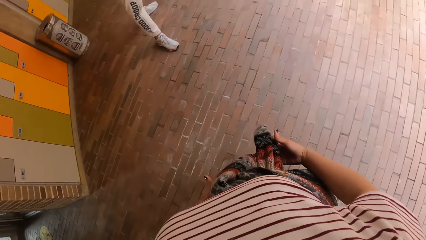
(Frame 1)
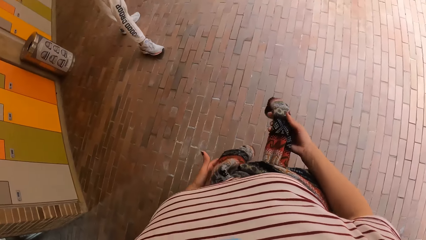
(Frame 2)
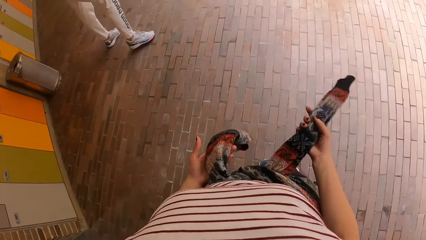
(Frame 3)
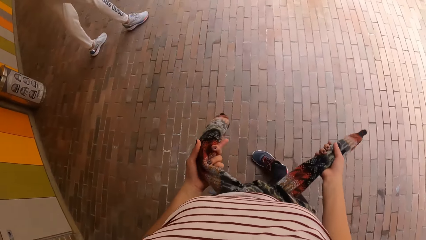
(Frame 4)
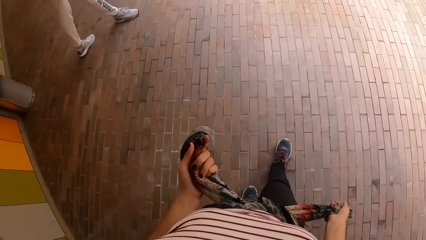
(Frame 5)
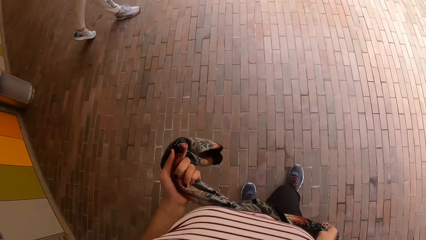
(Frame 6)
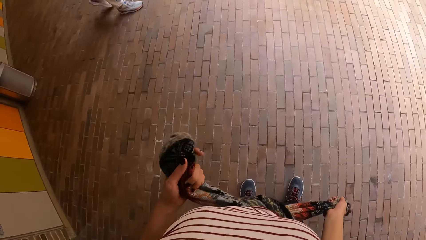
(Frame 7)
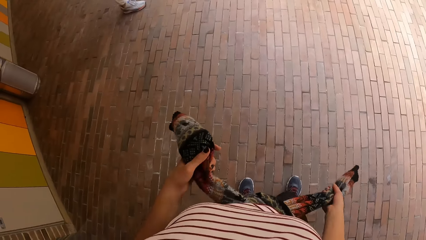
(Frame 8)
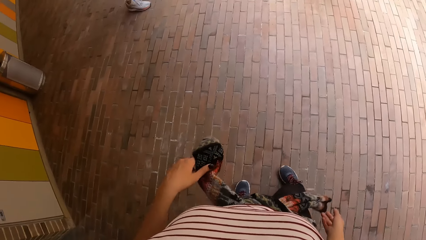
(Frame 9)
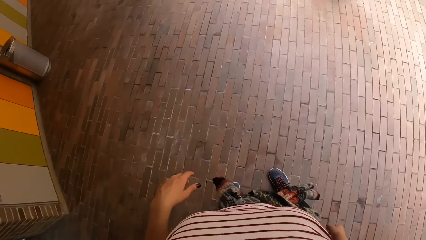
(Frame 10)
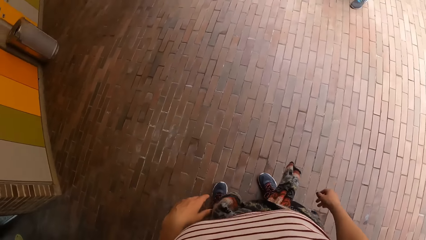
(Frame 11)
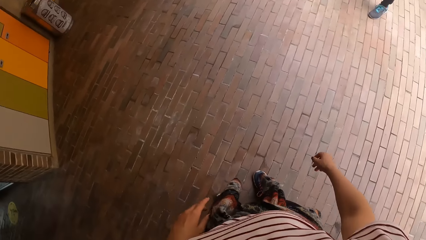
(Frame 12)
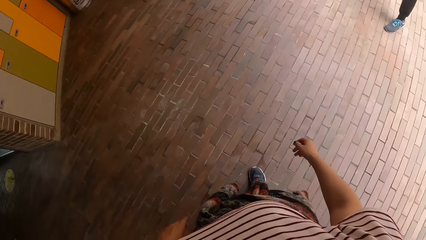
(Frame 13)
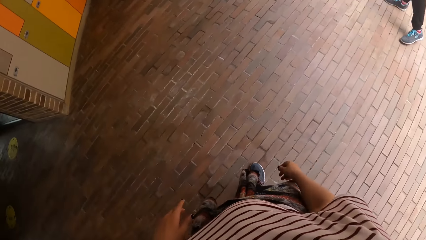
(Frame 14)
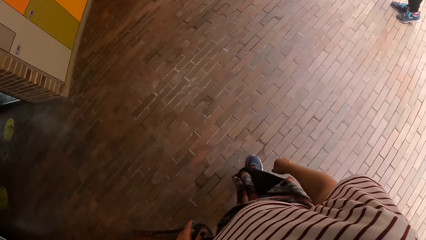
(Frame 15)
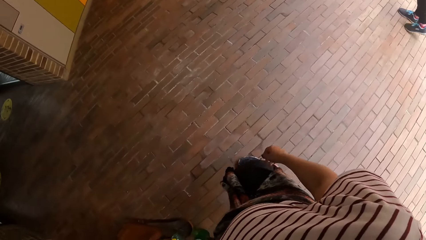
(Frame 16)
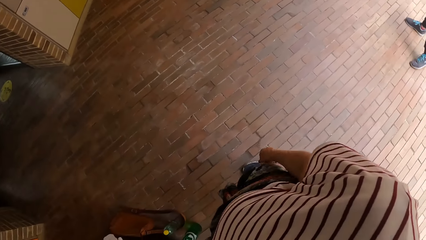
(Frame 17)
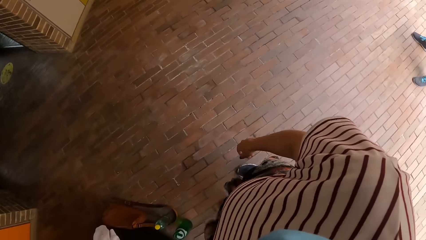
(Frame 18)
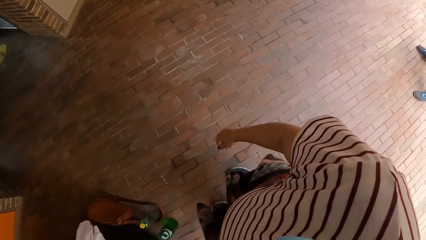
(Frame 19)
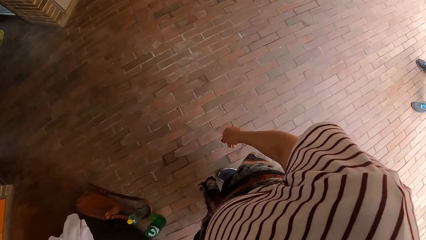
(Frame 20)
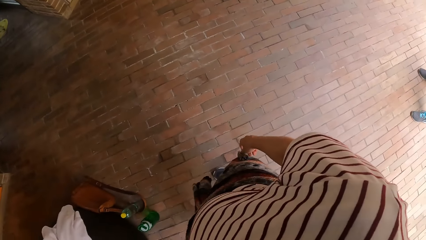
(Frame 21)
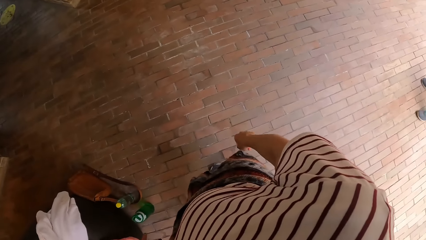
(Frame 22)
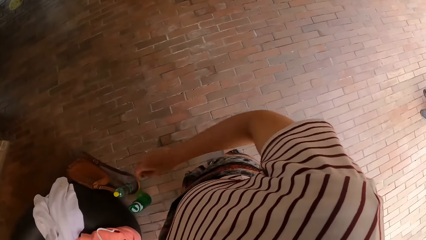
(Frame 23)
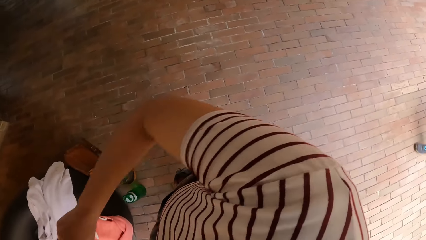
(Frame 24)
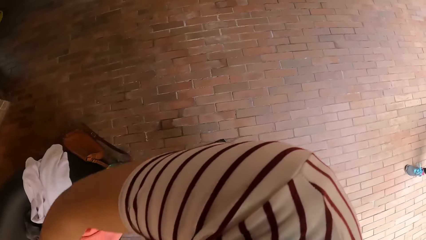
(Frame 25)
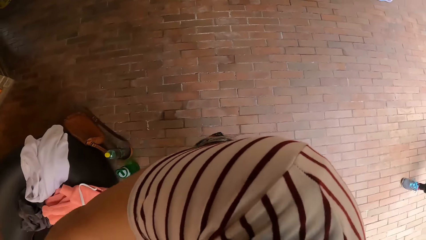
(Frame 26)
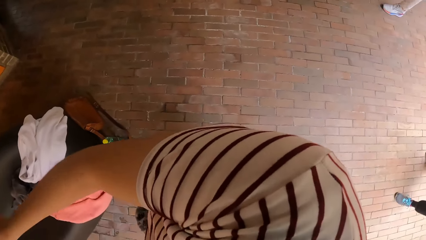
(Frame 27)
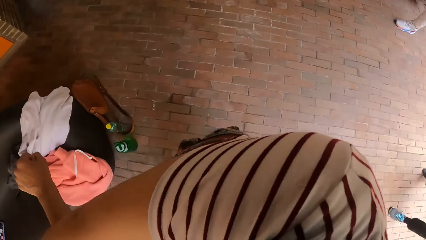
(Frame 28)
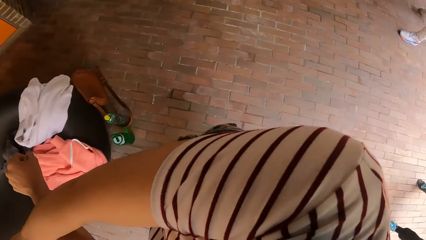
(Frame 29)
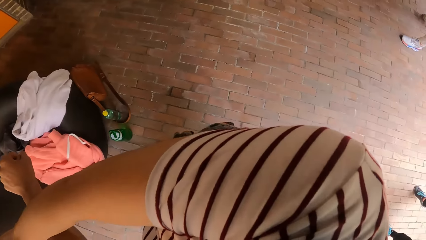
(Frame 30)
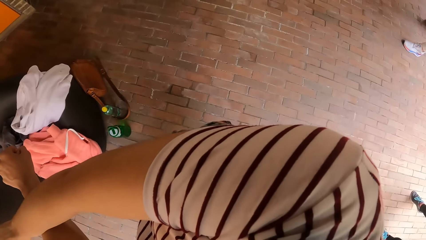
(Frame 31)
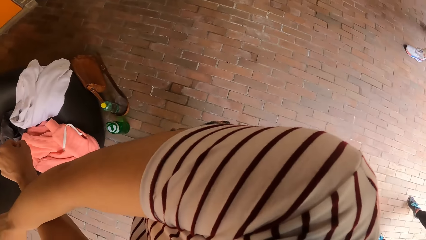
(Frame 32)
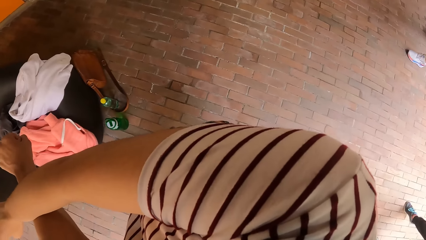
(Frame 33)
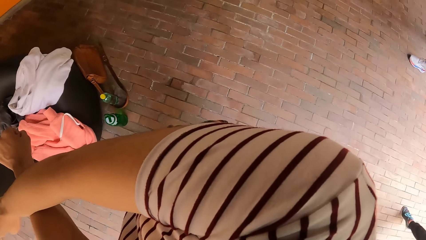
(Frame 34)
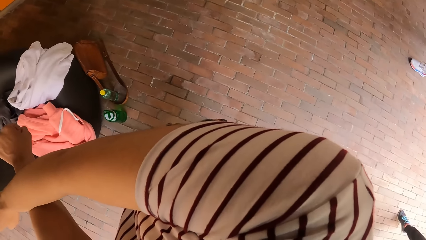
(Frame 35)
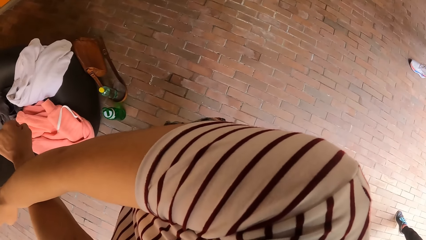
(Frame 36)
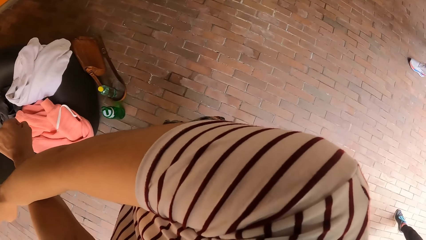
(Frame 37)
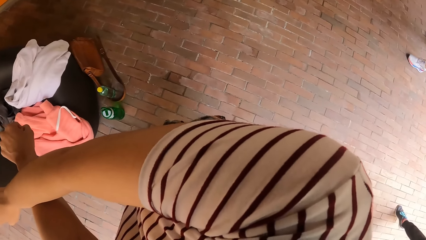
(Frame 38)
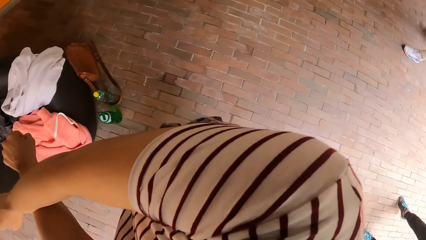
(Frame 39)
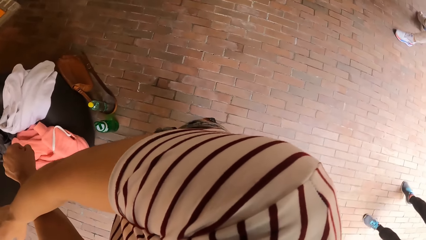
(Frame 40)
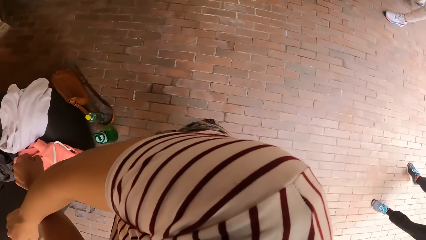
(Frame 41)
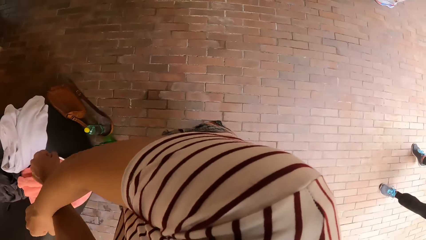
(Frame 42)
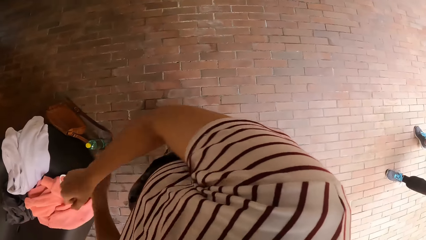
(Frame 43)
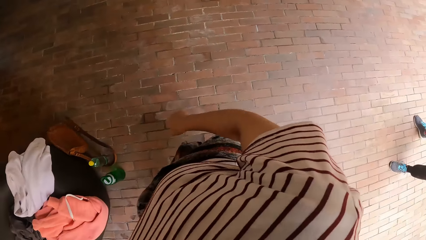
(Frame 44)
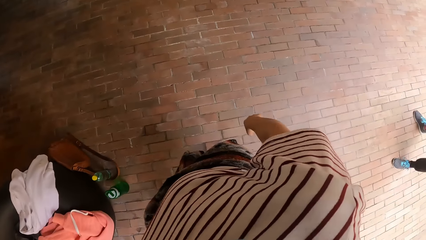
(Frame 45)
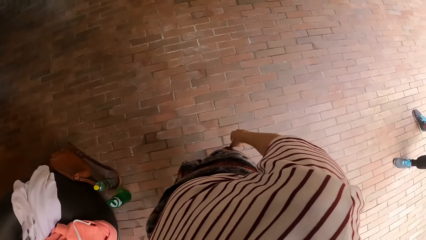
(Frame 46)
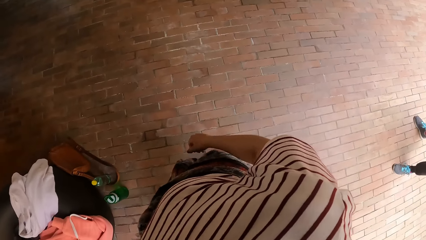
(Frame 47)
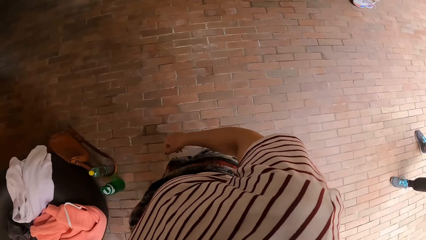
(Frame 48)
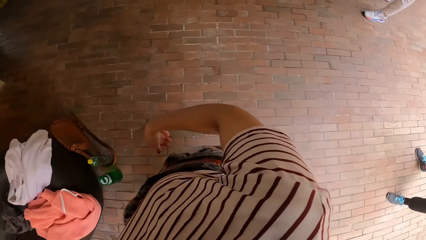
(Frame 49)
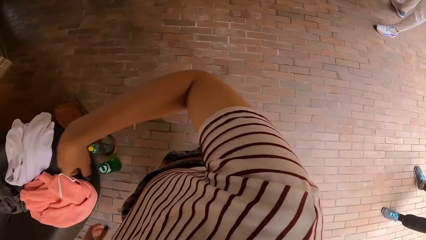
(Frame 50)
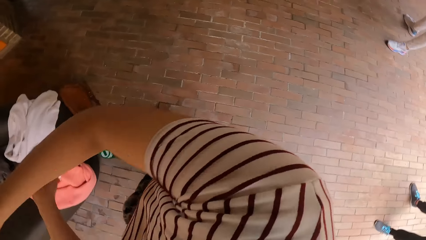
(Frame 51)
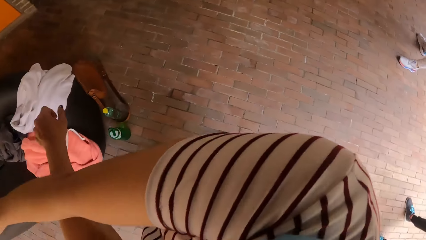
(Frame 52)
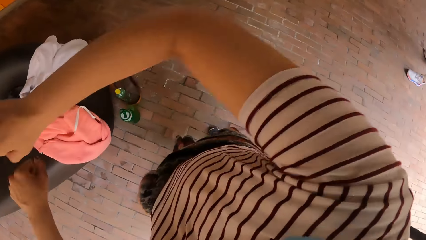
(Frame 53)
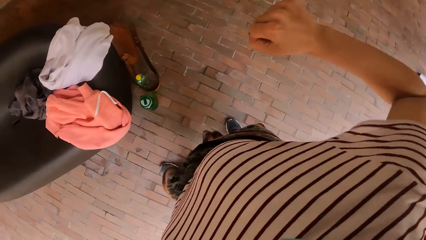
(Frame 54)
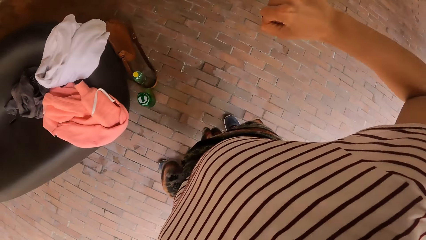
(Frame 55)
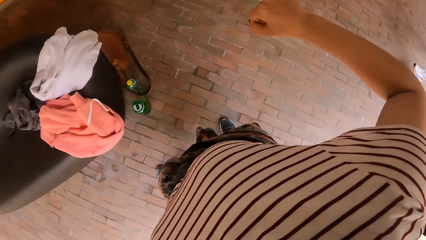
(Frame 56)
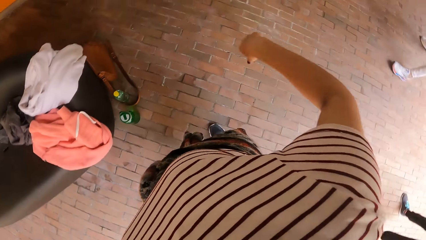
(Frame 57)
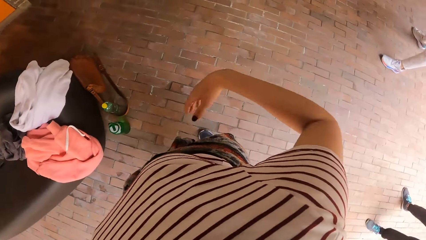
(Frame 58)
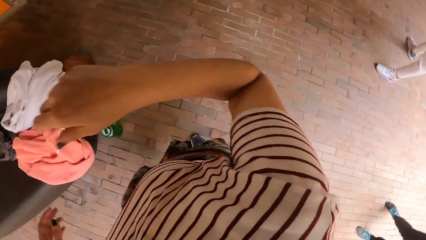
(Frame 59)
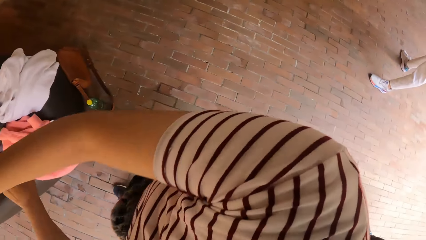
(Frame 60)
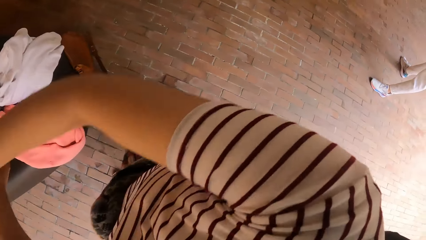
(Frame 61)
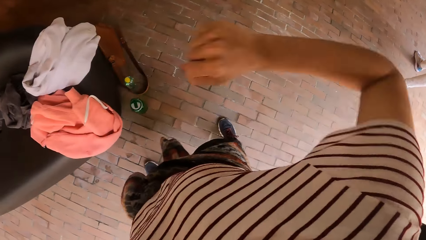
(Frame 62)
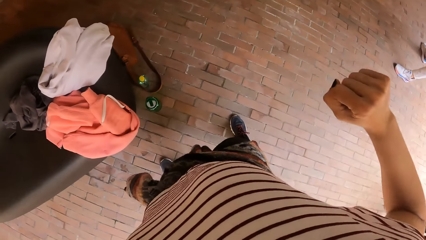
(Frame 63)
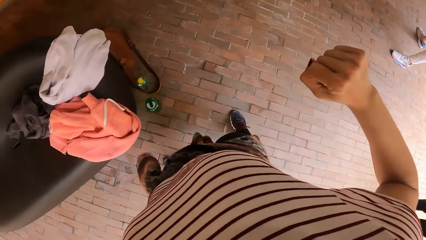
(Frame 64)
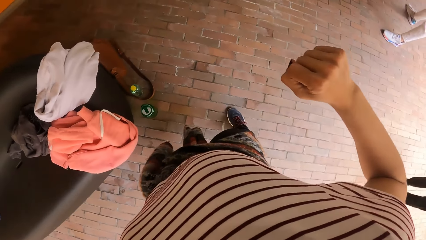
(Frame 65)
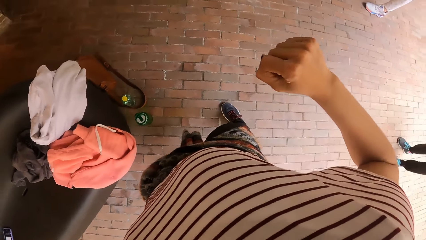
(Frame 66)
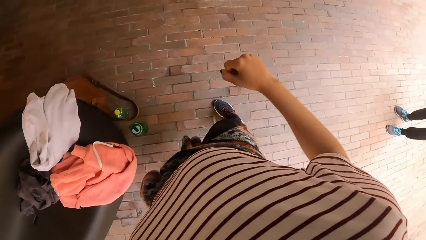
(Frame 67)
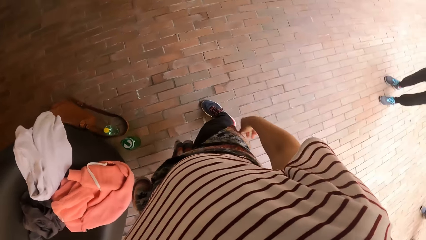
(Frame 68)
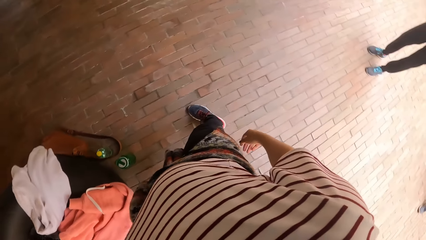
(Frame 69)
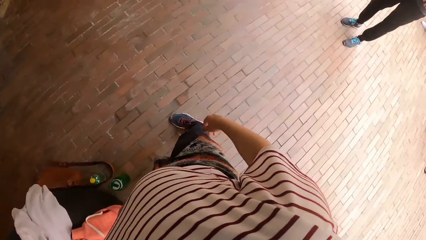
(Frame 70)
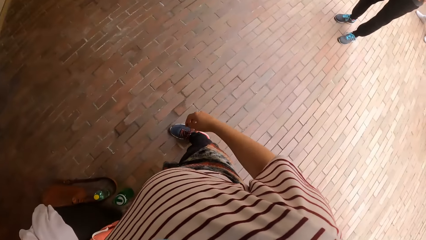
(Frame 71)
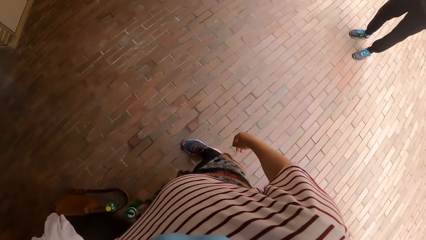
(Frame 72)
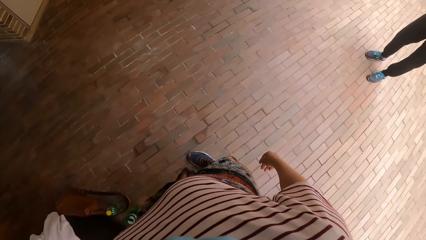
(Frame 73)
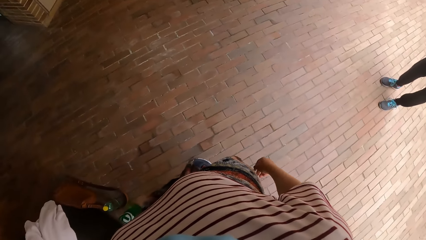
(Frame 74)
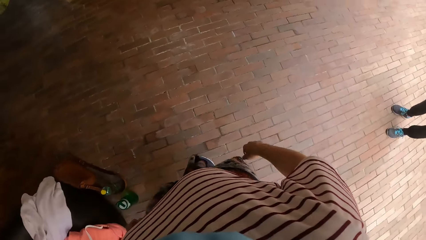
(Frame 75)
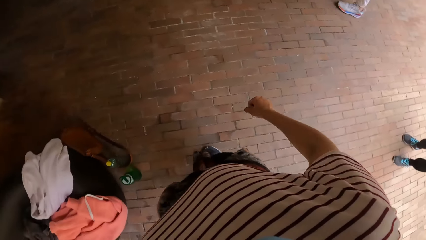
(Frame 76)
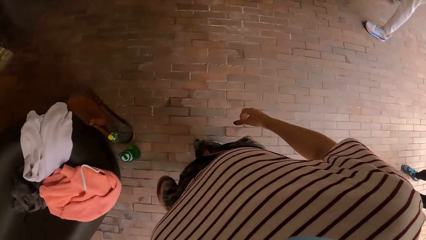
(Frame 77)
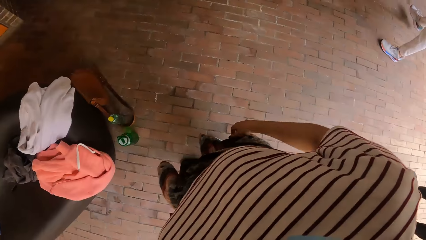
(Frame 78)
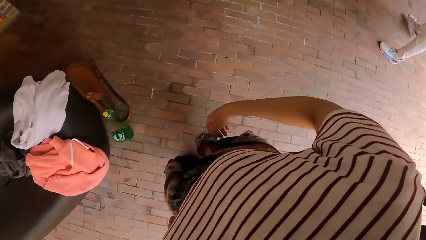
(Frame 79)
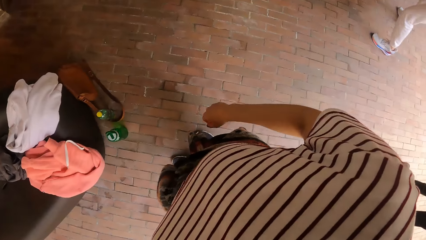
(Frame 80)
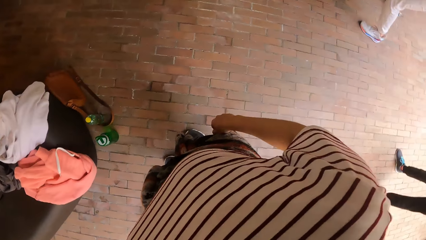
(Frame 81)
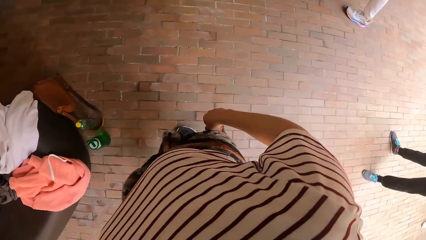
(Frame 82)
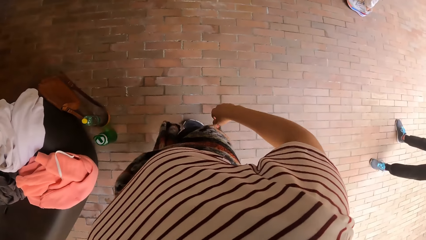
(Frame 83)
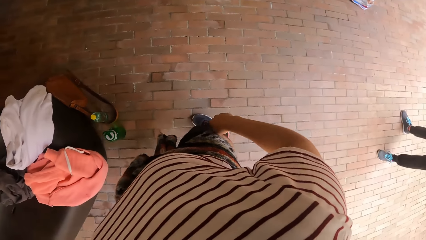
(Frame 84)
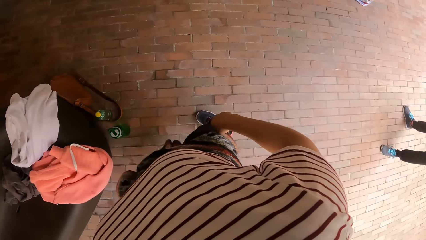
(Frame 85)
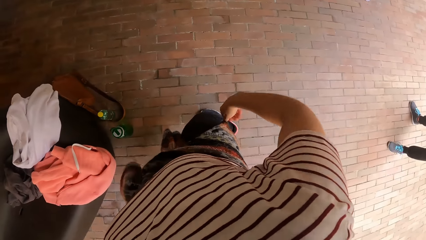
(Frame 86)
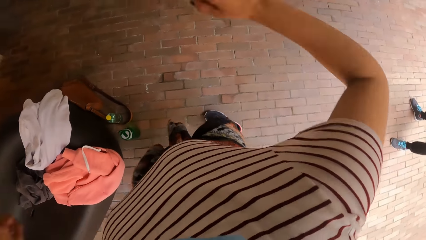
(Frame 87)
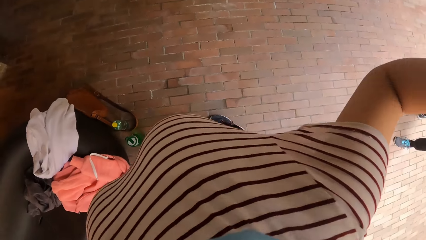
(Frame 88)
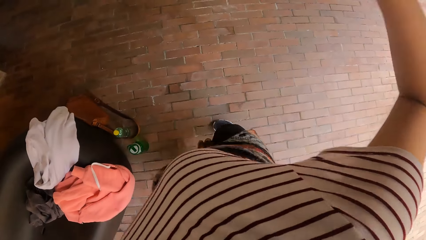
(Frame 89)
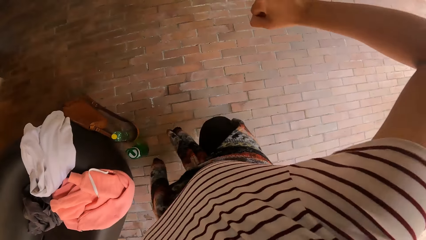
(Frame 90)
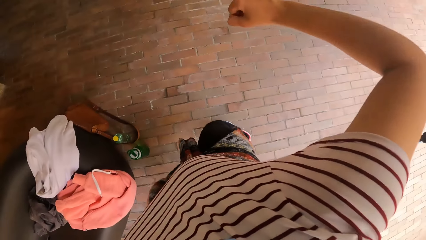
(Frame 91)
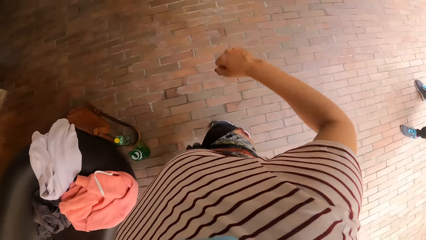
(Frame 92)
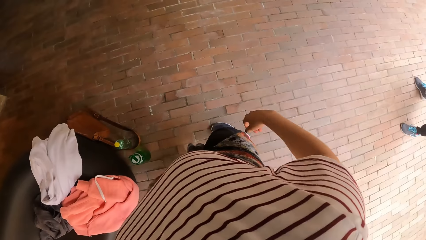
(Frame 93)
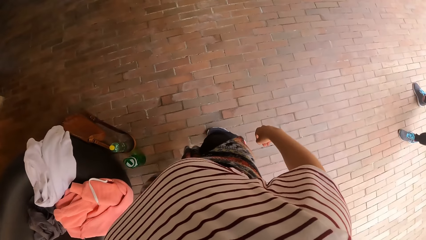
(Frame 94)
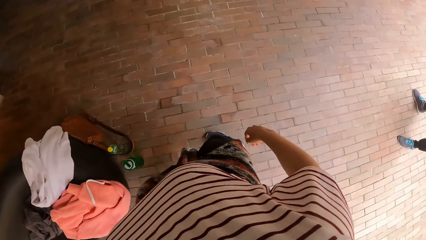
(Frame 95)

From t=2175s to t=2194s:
The camera wearer tightens a sweater around her waist with both hands. She lifts the sweater on her waist, pulls the sweater on her waist and looks around. She dances. She stretches both hands, moves both hands, lifts both hands and stretches both hands. She looks around. The man dances. The camera wearer dances with friends.
